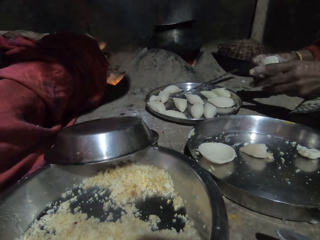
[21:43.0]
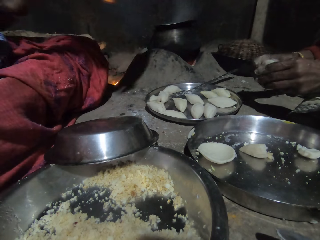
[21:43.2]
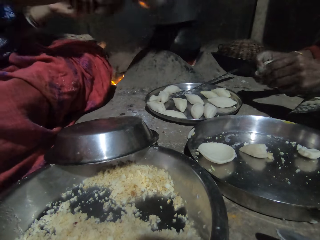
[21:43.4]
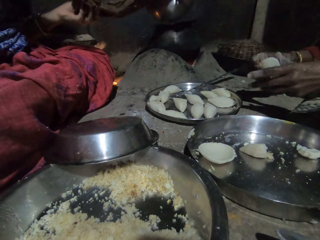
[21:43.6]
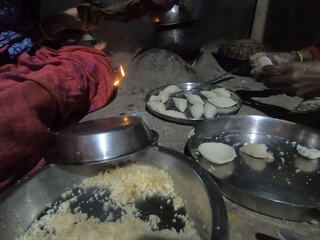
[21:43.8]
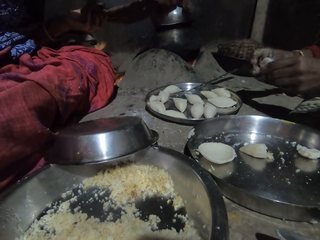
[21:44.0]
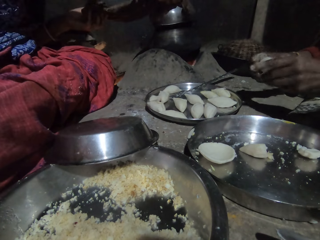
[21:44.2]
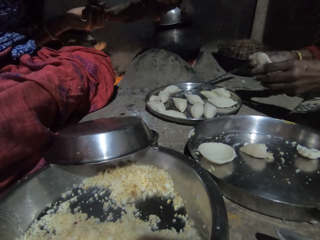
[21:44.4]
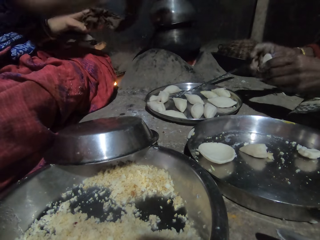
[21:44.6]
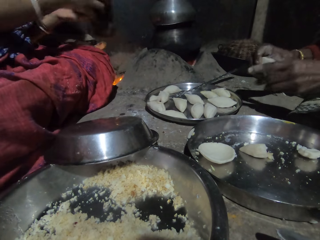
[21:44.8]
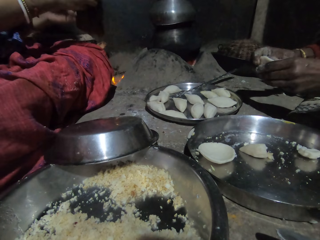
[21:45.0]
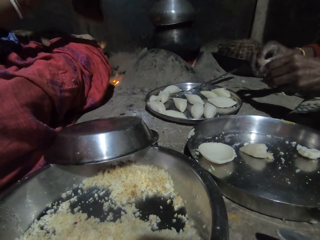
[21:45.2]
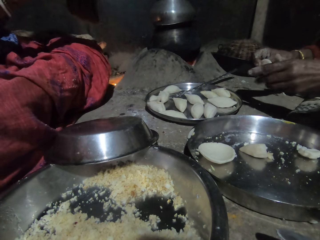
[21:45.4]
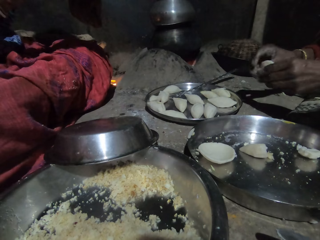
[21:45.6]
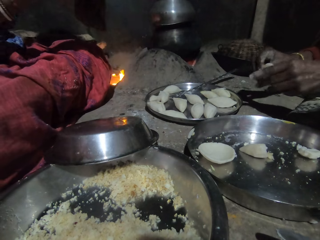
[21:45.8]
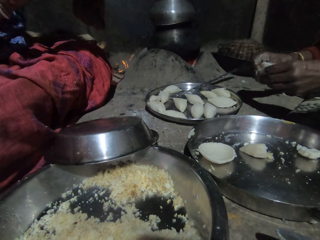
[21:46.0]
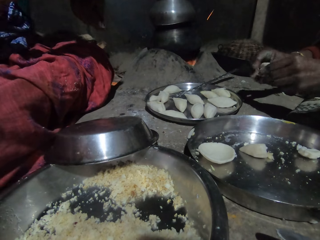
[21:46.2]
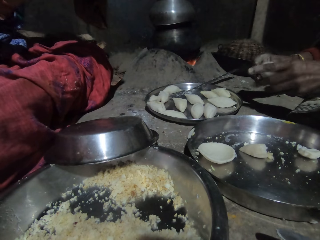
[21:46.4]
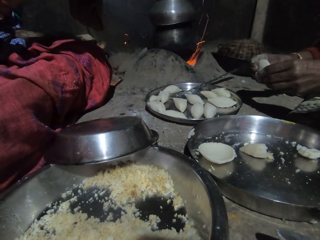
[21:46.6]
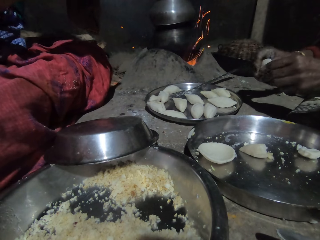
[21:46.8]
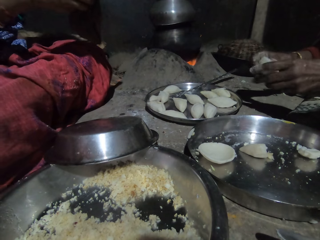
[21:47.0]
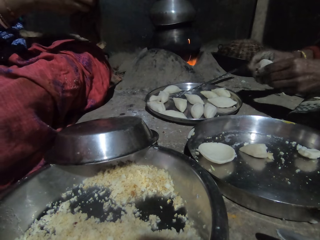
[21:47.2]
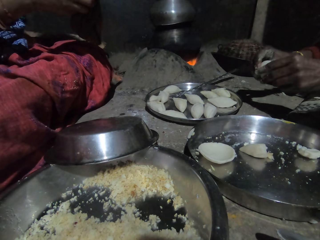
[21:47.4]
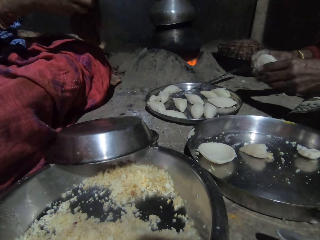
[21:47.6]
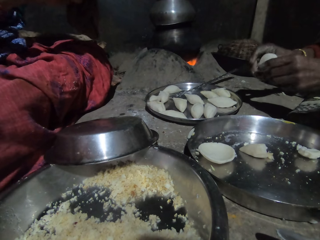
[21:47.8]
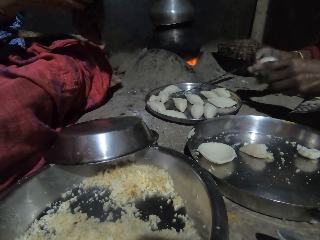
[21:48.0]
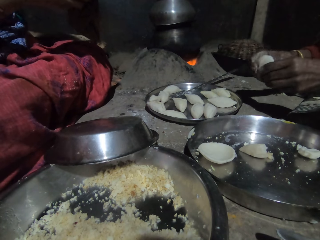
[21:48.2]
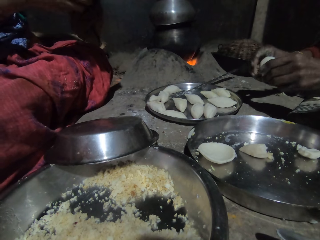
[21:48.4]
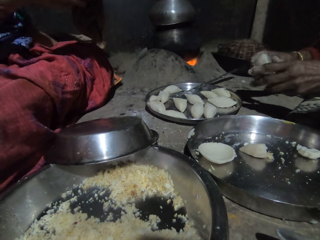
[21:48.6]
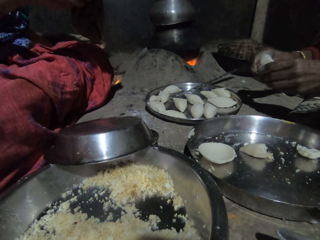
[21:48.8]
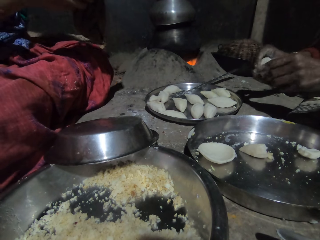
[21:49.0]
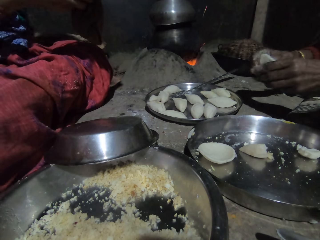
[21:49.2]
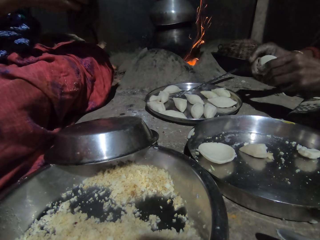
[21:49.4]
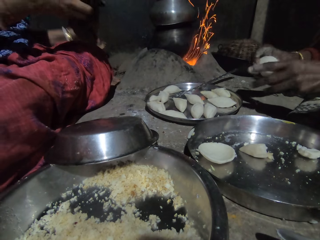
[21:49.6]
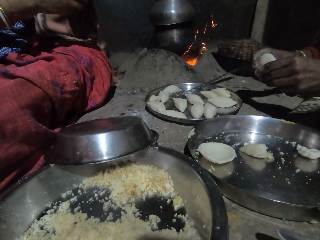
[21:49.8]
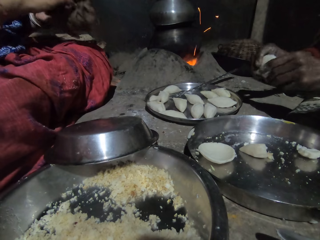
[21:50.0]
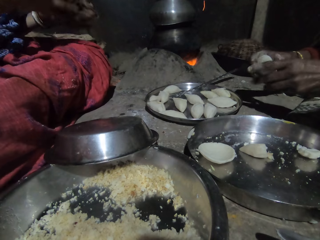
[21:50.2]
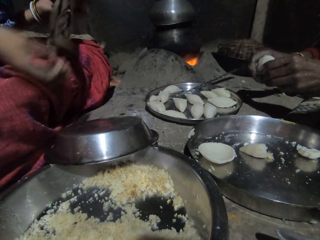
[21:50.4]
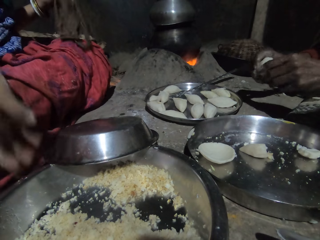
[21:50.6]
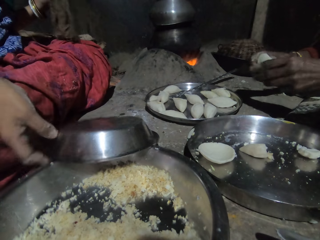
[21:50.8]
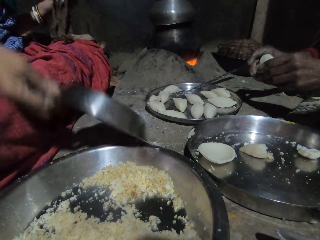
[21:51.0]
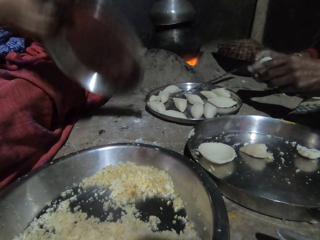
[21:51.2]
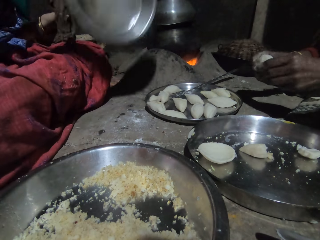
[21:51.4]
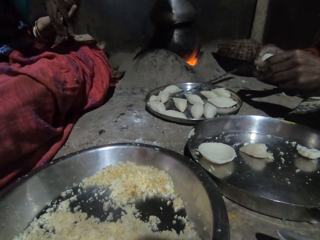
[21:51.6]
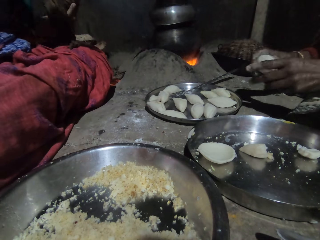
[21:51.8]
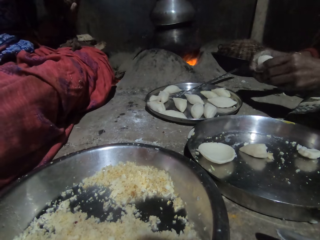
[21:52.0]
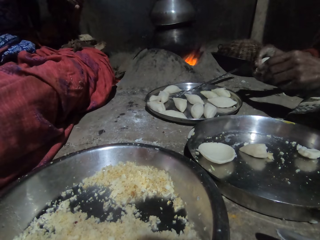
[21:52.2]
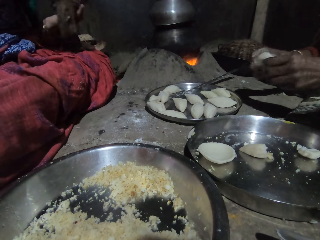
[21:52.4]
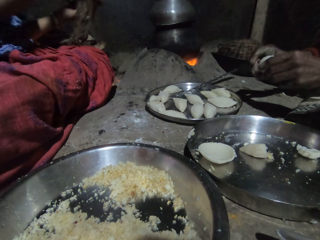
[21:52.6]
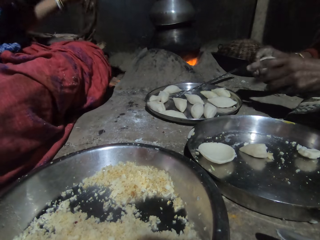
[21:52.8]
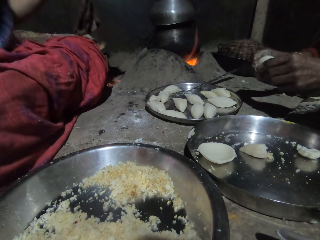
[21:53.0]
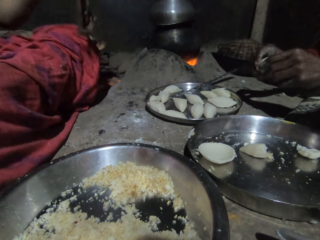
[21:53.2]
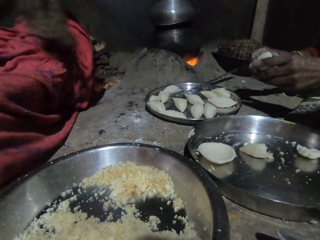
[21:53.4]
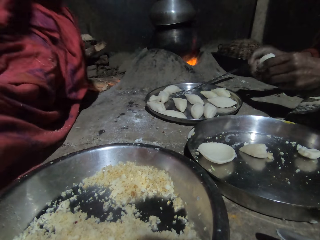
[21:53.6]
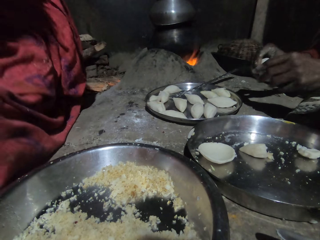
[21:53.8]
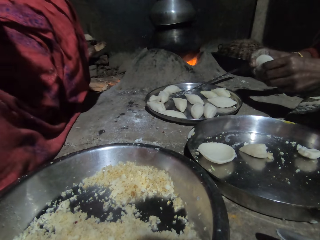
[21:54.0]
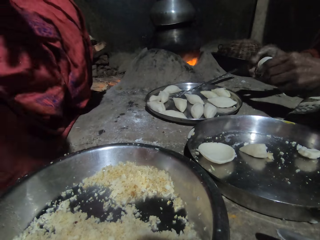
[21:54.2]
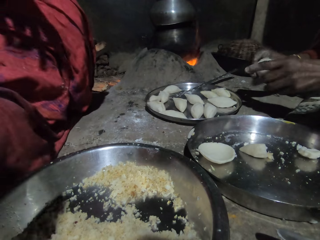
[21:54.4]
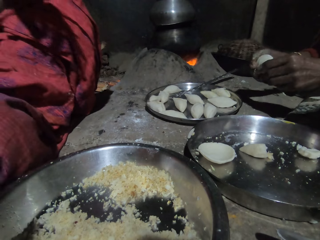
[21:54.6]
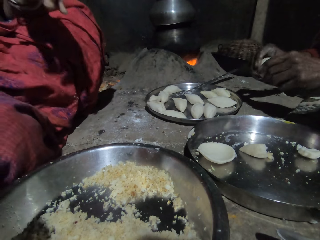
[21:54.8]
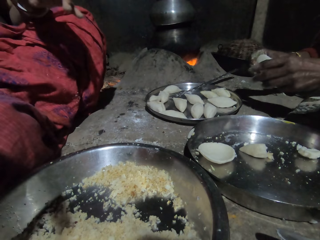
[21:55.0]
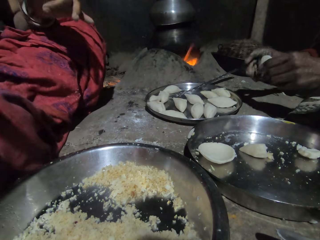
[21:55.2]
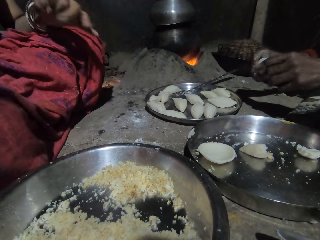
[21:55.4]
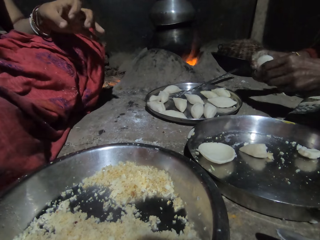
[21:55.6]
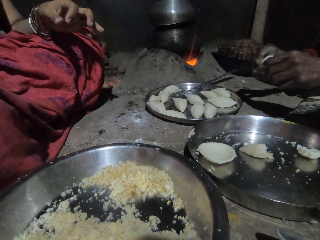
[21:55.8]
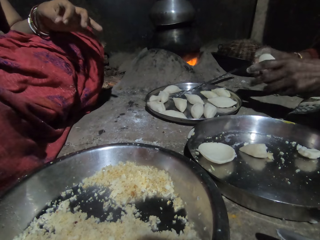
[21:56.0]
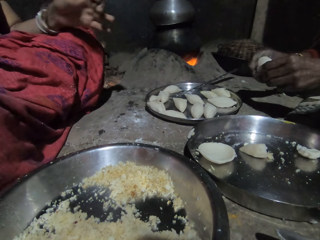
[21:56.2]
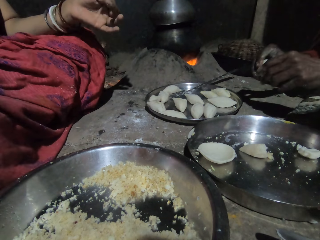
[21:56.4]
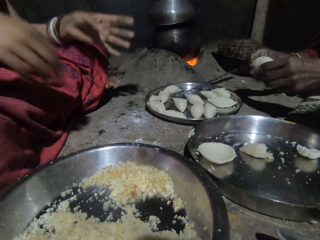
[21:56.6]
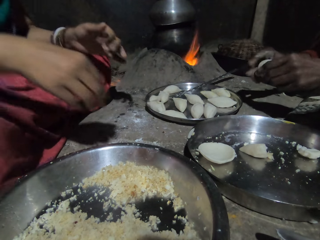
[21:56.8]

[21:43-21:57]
The camera wearer puts the pot or pan on a cooking pot. He pulls the cloth off the cooking pot, folds the cloth and pushes the firewood. A person shapes the dough in a concave shape. The person talks to the camera wearer. The camera wearer holds the cloth with both hands and pulls his hand off the cloth. The person shapes the dough in a concave shape. The camera wearer picks a lid. He covers the pan. The person shapes the dough in a concave shape.

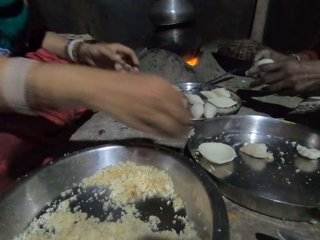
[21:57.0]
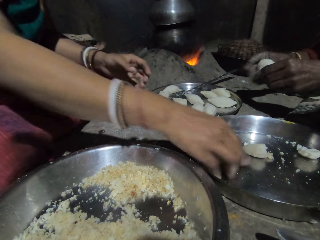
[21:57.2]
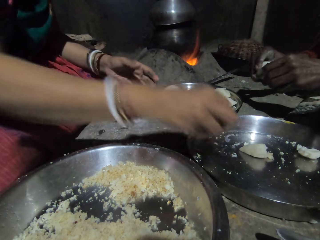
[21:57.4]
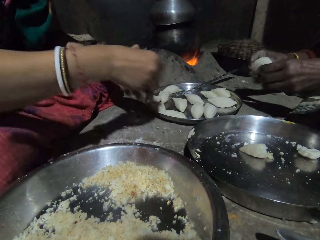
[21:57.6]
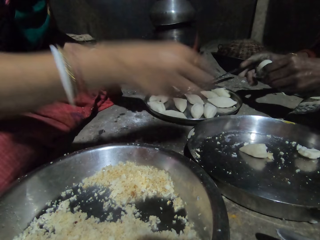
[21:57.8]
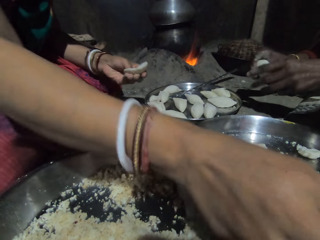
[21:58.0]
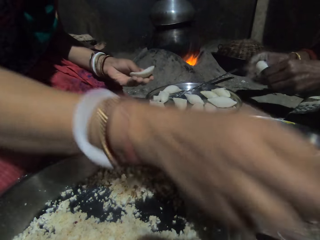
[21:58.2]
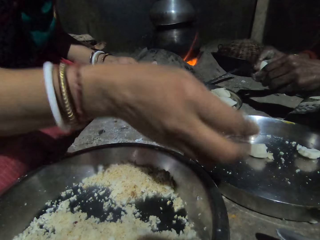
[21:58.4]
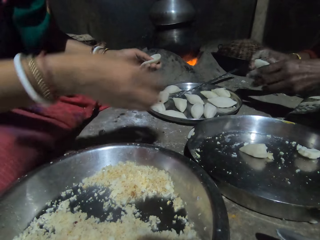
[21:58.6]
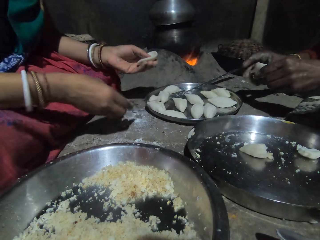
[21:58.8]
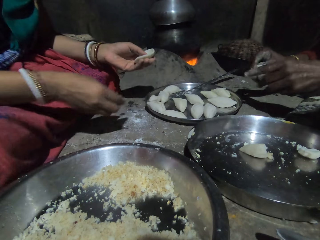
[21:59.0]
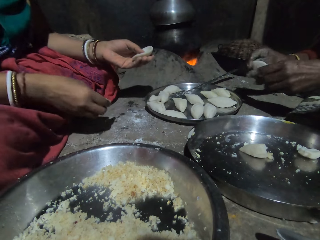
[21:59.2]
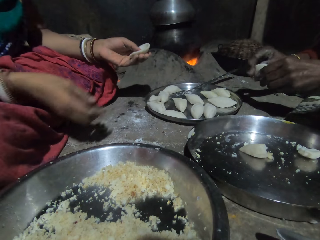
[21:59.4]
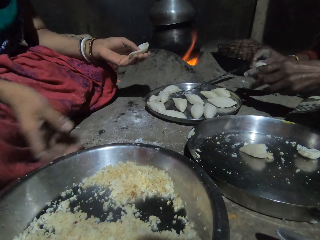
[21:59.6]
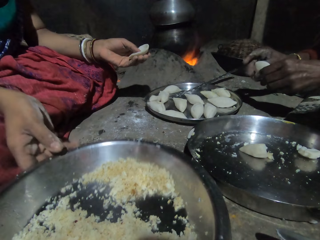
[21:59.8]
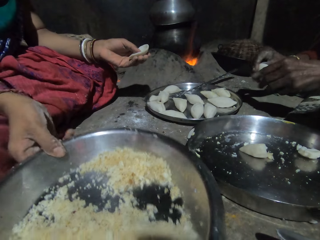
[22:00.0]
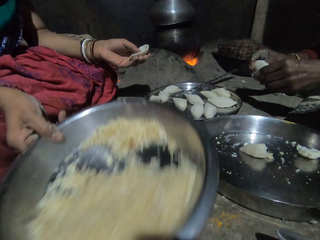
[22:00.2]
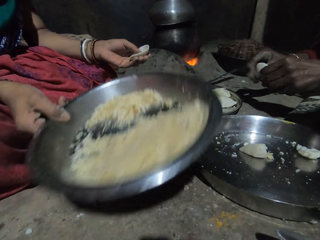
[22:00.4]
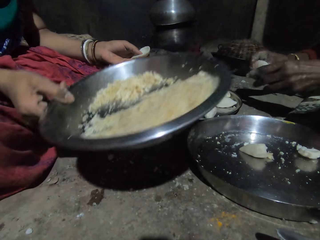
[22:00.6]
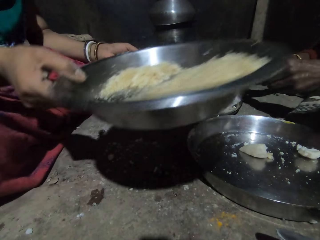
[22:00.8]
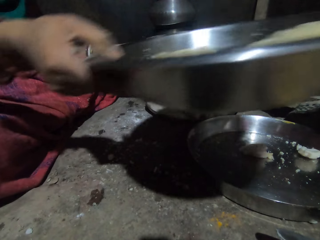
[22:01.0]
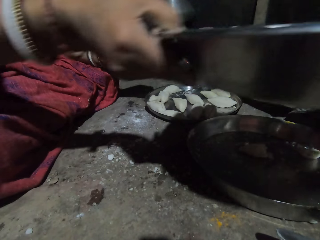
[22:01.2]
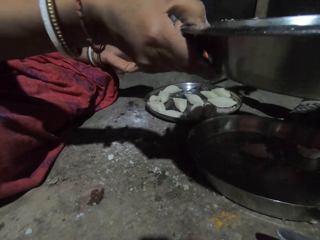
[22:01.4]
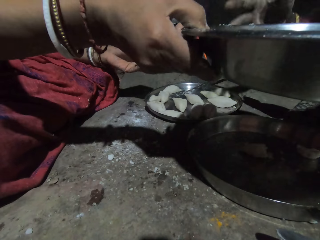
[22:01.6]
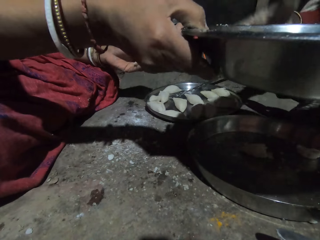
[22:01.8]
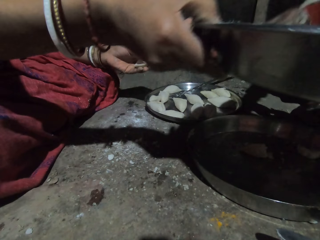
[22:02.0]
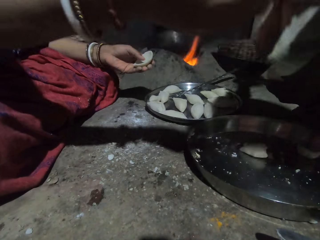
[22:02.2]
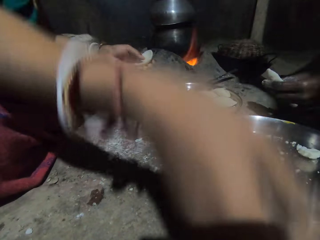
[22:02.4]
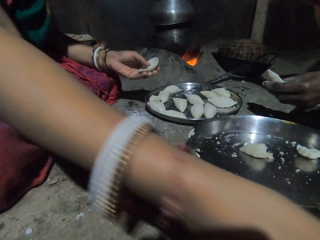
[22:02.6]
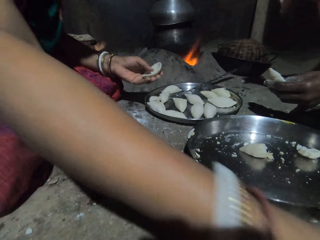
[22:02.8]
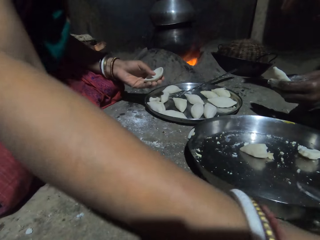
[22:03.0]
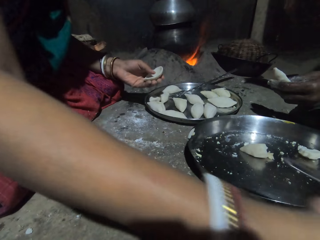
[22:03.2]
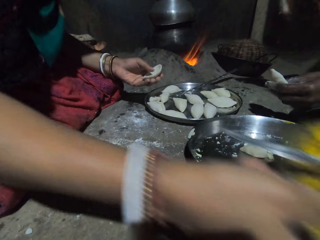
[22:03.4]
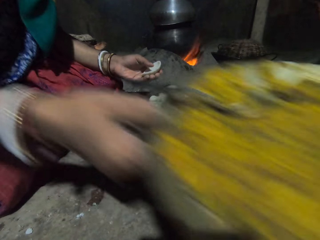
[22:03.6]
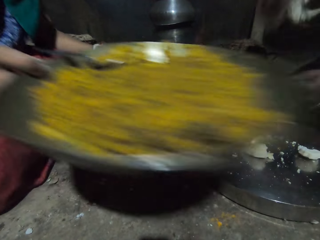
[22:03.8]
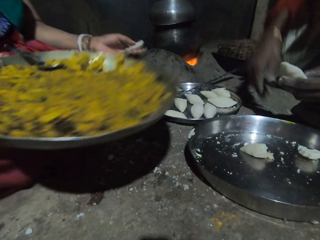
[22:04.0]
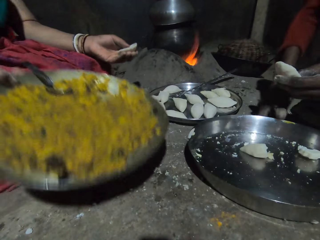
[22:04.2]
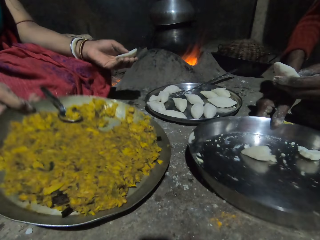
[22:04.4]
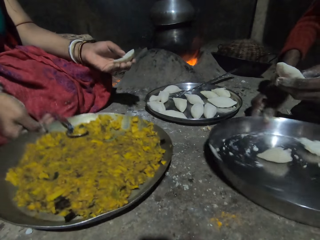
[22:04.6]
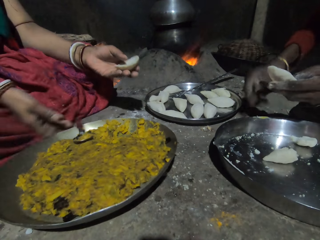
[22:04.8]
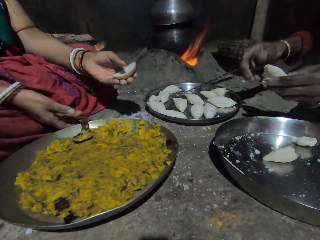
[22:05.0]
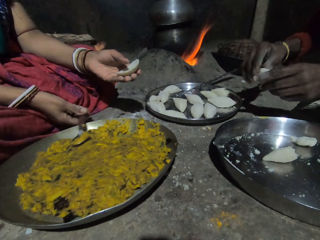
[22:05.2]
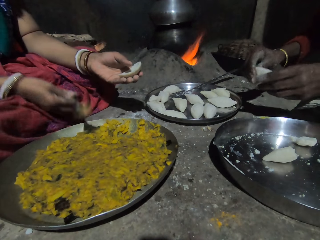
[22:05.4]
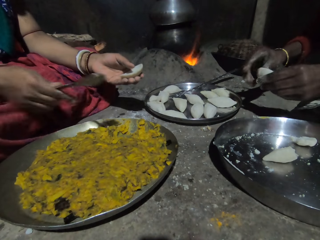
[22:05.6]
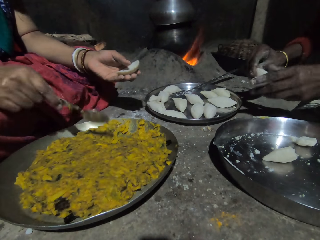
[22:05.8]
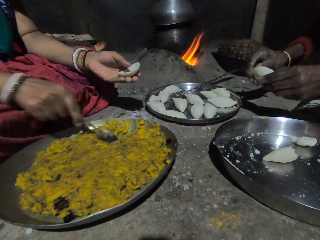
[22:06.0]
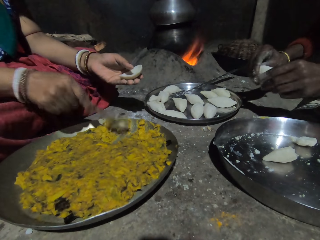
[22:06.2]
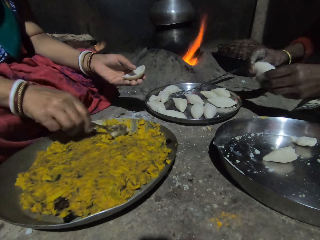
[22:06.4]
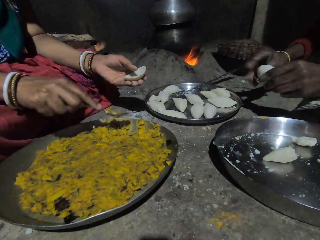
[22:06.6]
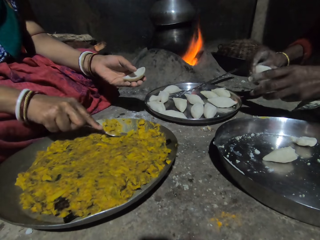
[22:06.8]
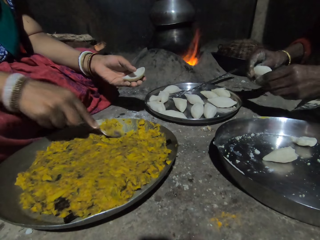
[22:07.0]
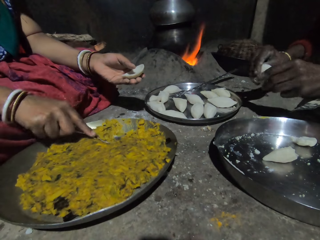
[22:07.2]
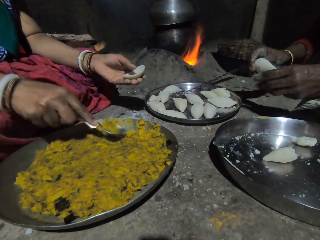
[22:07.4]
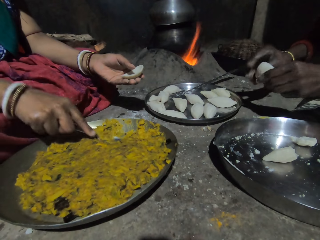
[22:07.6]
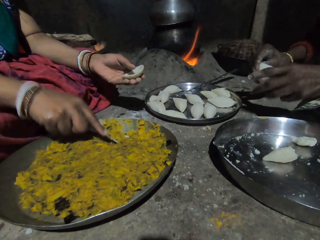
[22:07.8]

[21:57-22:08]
The camera wearer picks the concave shaped dough. He pulls his hand off the dough. He picks the tray. He lifts a pan. He puts the tray aside. He gives the tray to a person. The person receives the tray from the camera wearer. The camera wearer picks the tray and puts the tray on the floor. The person rotates the tray. The camera wearer picks a spoon. The person molds the dough with both hands in a concave shape. The camera wearer scoops something with the spoon, mixes something and presses something with the spoon. The person shapes the dough in a concave shape.
